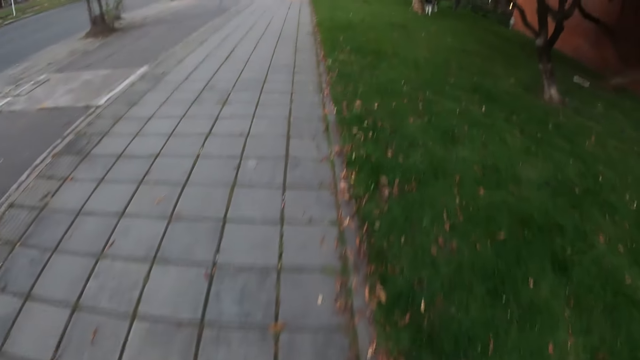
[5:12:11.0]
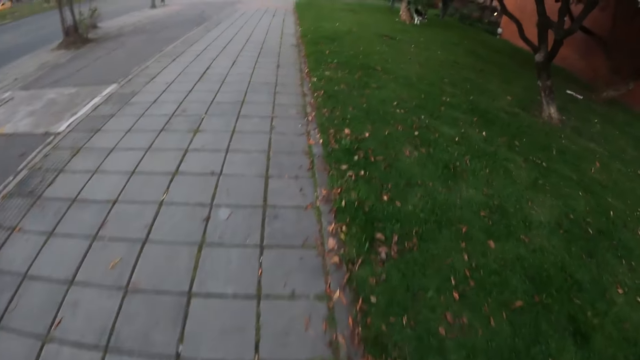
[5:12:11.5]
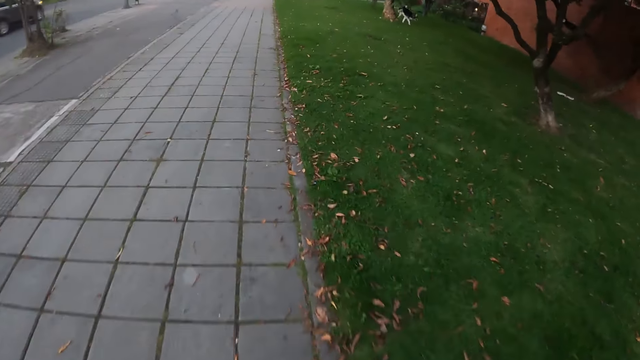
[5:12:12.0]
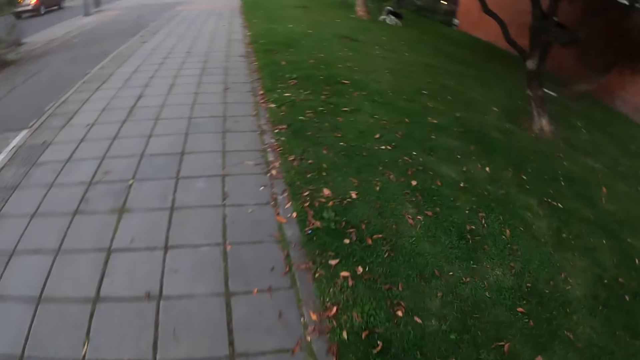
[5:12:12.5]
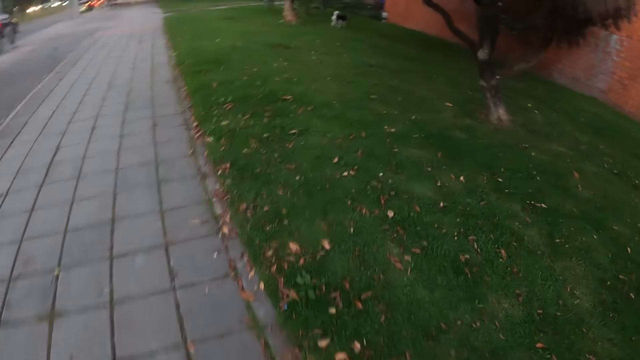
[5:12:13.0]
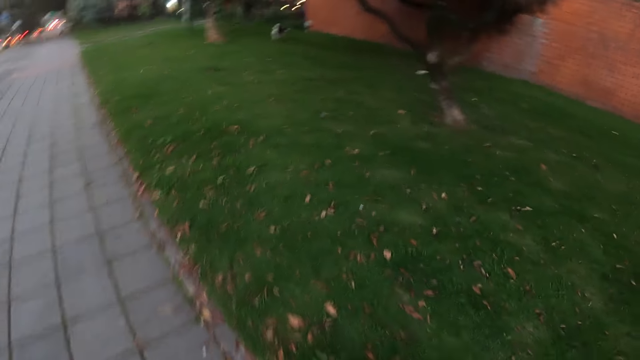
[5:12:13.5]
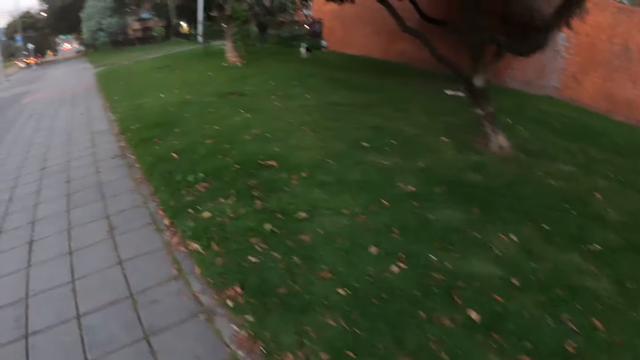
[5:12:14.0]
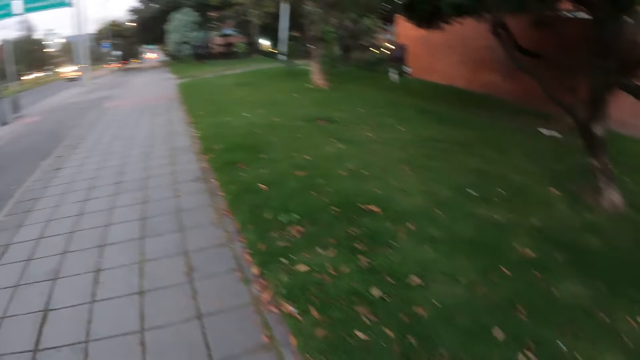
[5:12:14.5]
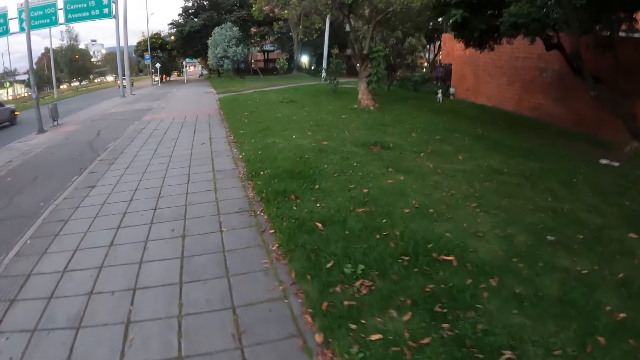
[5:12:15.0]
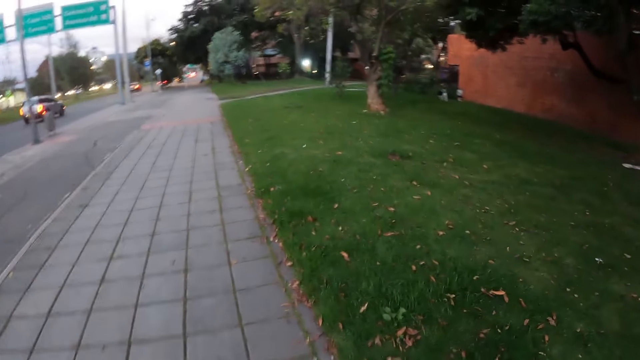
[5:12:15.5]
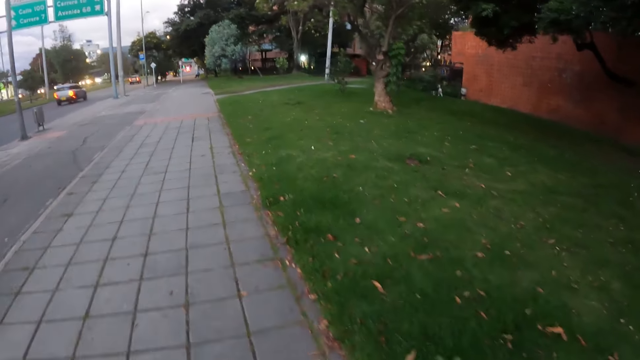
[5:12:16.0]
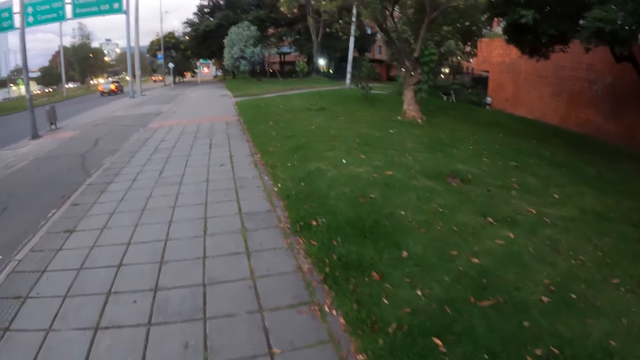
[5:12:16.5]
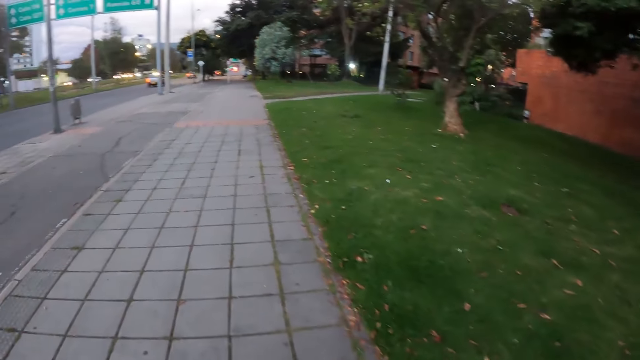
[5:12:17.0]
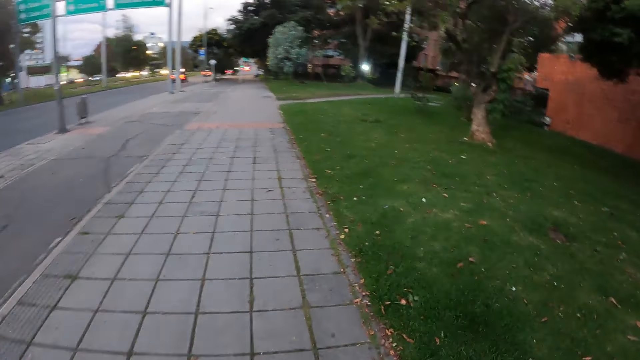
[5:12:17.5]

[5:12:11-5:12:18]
The dog runs around on the grass.

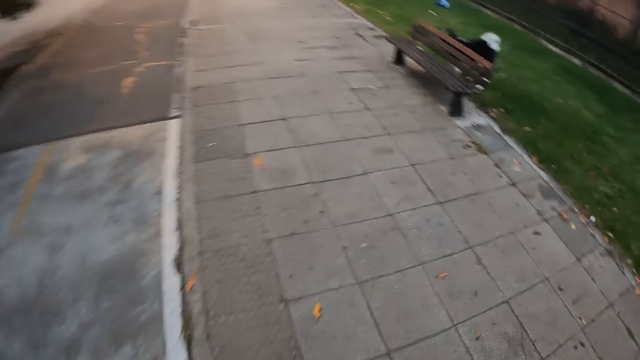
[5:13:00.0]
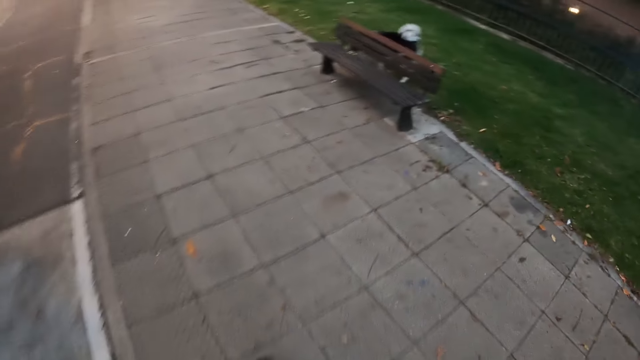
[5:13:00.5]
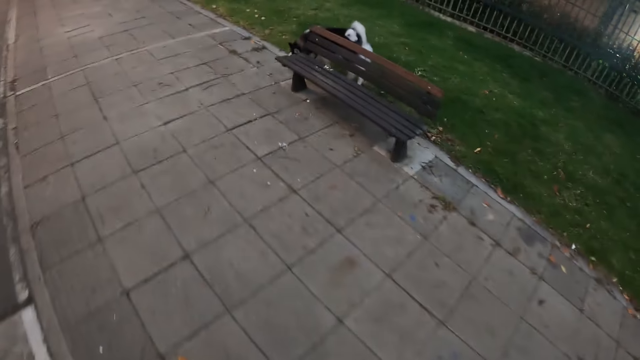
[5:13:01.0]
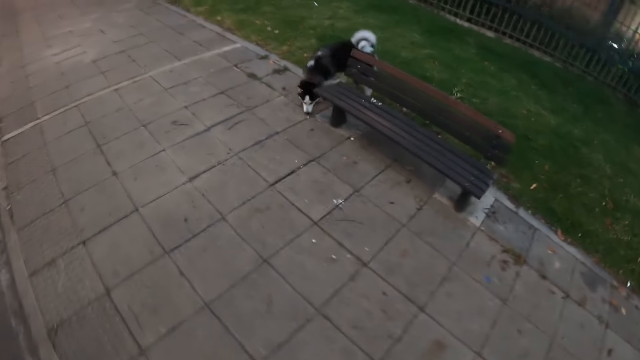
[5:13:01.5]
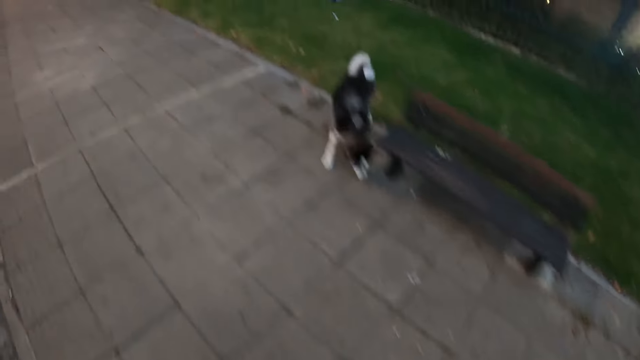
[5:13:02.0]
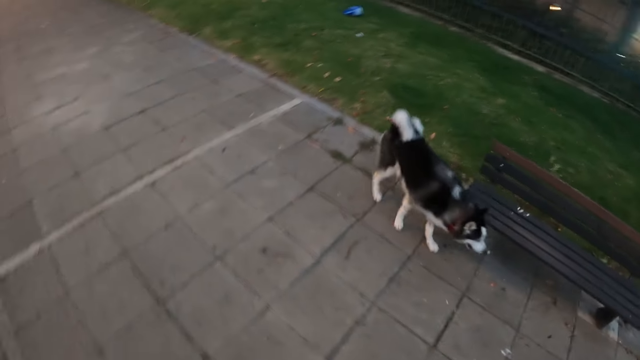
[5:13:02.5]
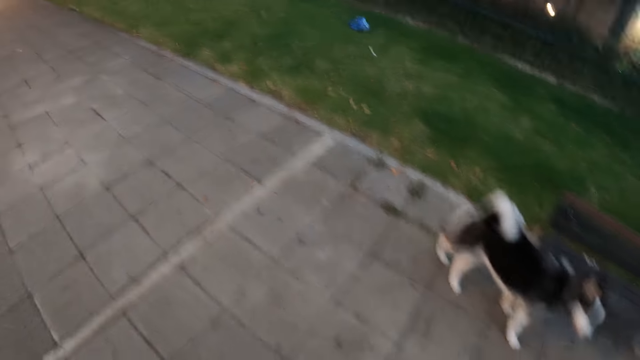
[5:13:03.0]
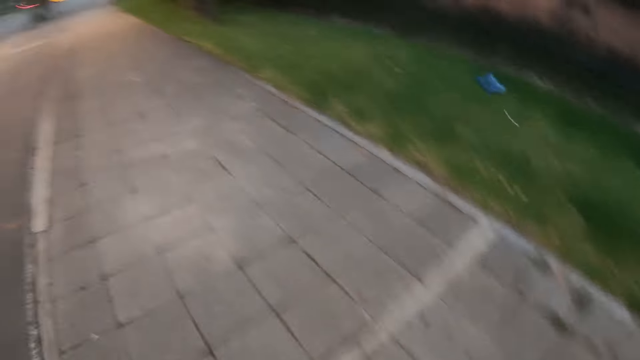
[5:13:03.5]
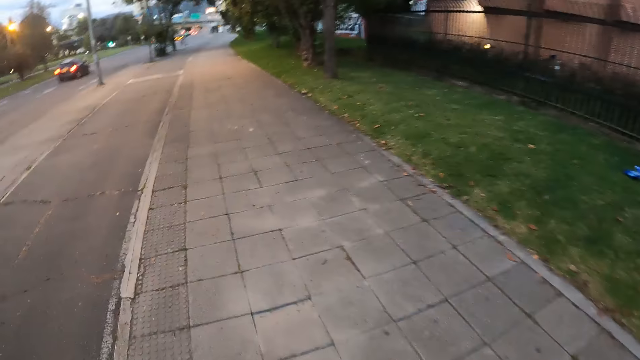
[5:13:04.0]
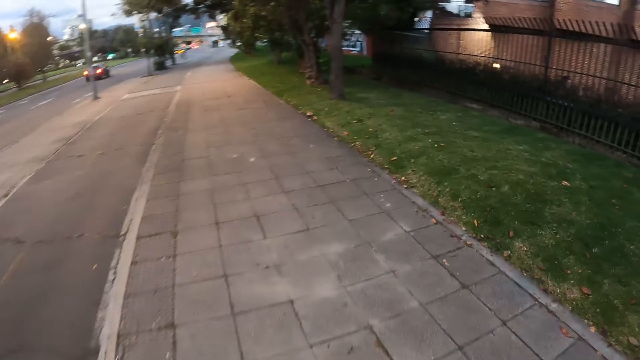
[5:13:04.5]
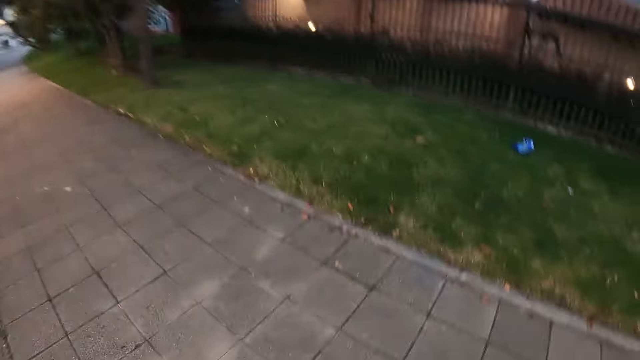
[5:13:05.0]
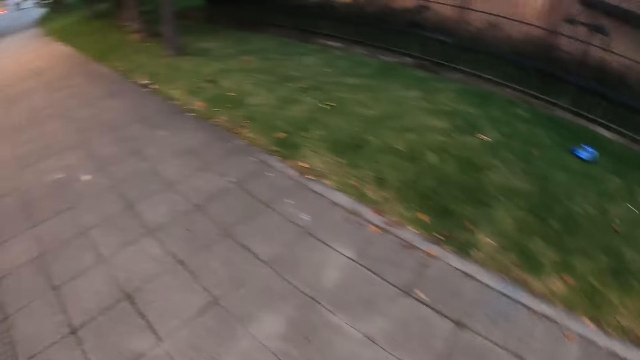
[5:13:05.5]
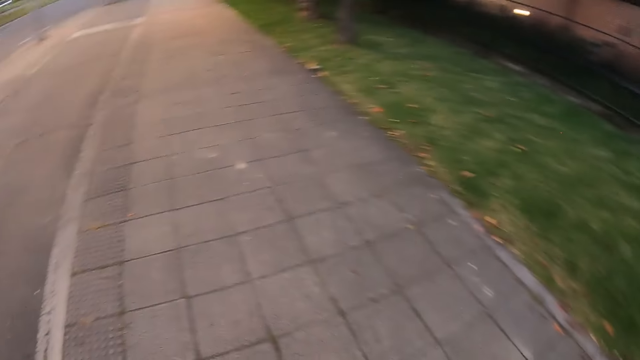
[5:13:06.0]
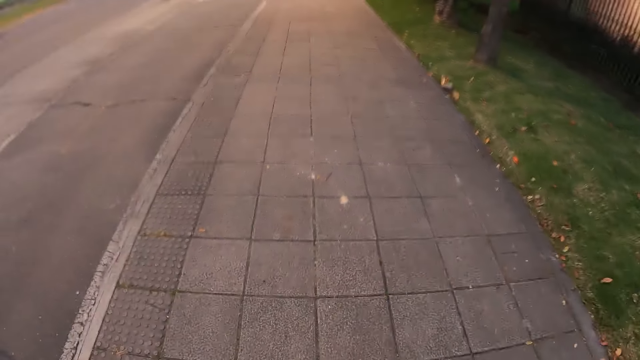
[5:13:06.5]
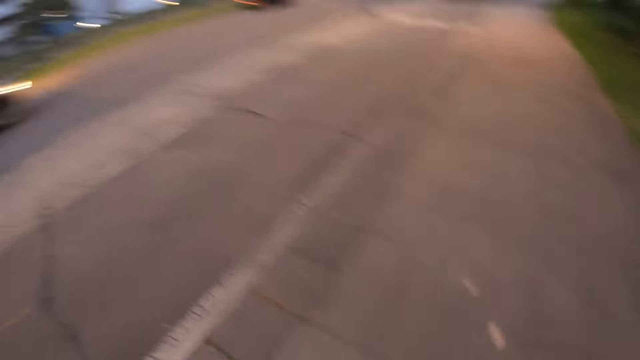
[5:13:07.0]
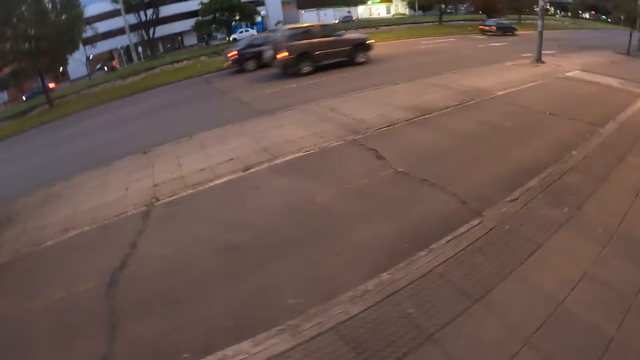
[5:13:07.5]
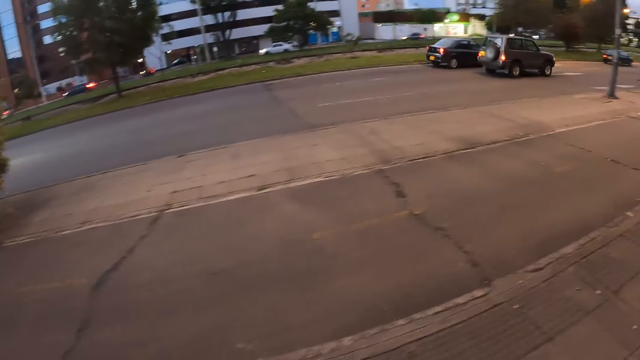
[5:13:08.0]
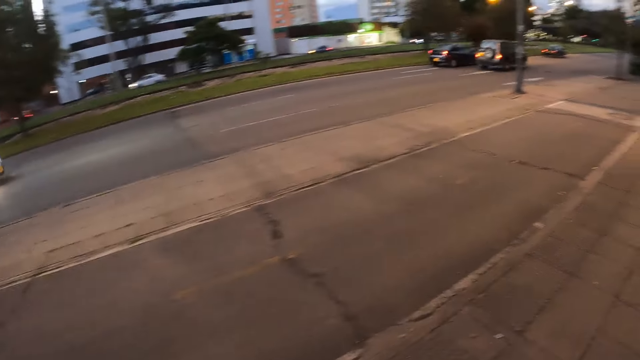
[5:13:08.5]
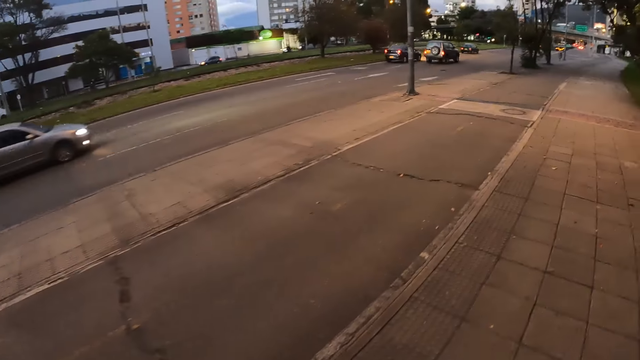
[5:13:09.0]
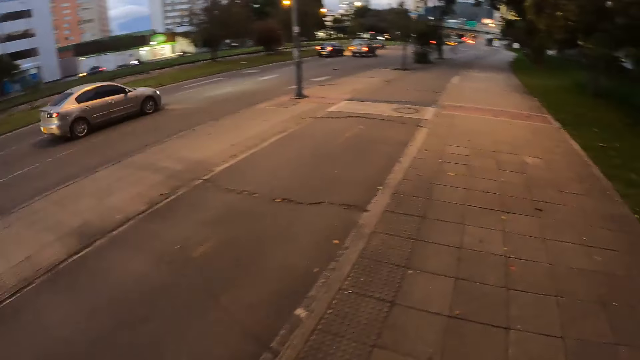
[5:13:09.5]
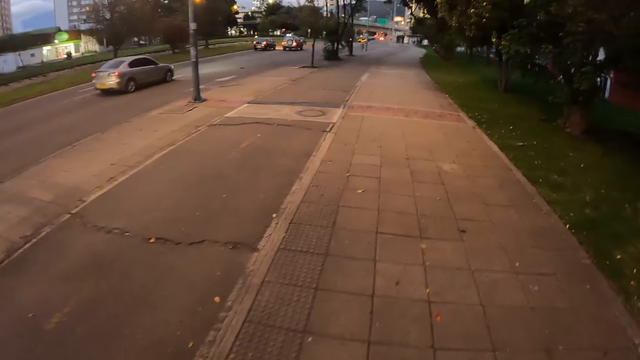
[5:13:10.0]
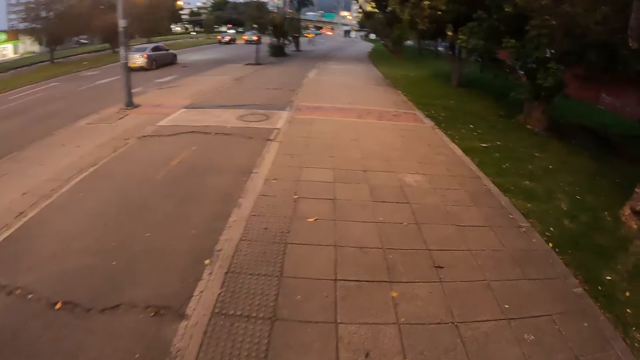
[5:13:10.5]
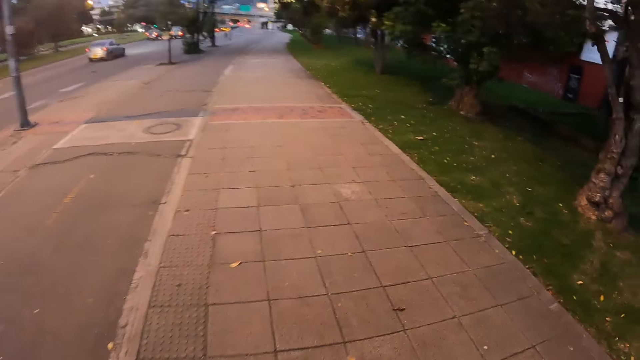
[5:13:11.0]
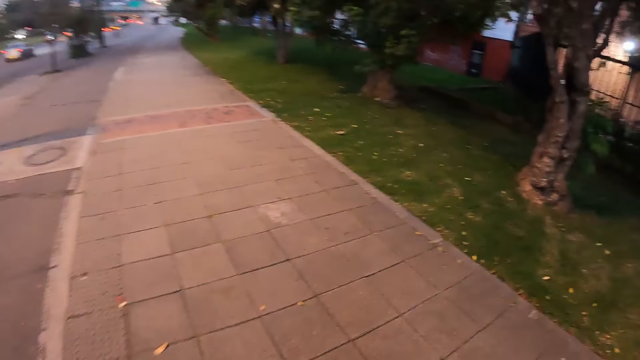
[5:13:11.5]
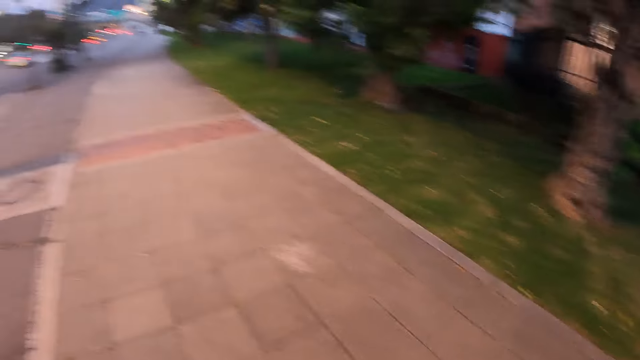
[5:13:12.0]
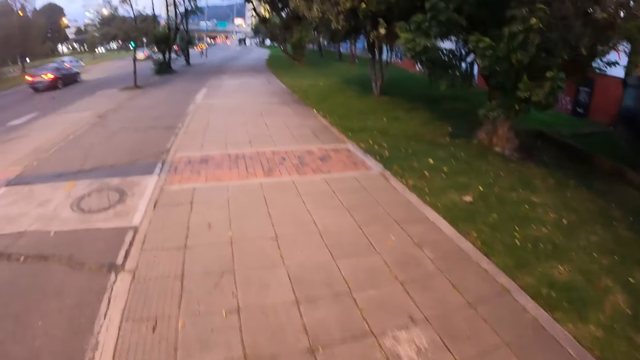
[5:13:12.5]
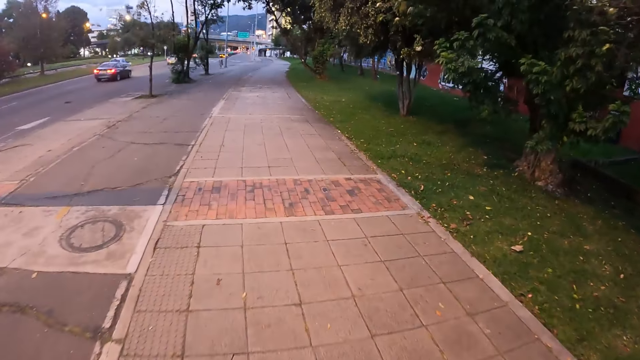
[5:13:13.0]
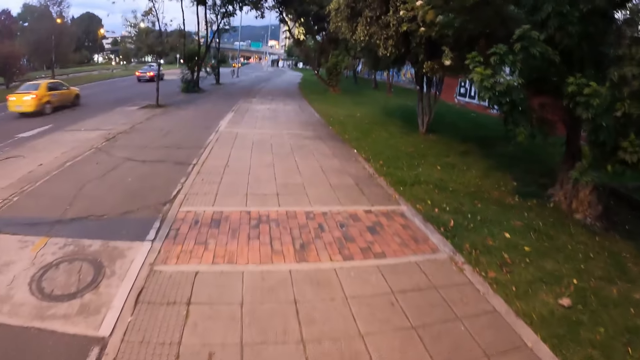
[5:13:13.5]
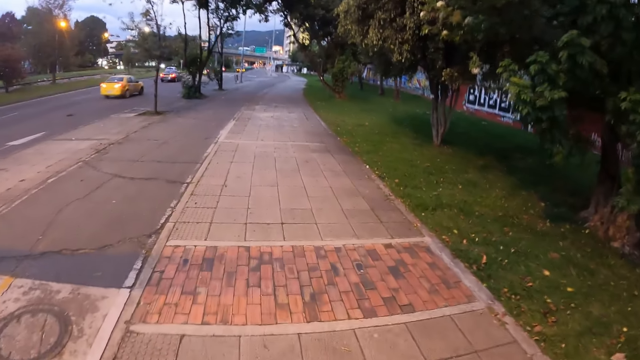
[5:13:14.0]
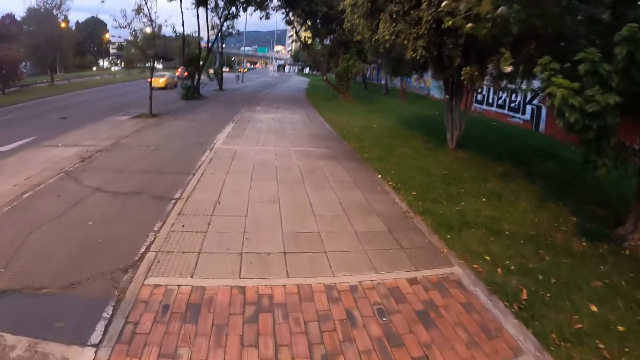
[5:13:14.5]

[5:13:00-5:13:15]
The dog sniffs around a bench.
